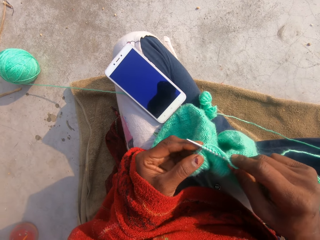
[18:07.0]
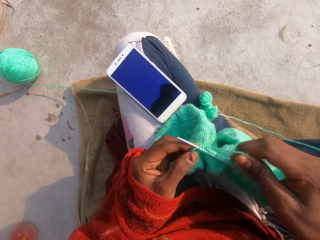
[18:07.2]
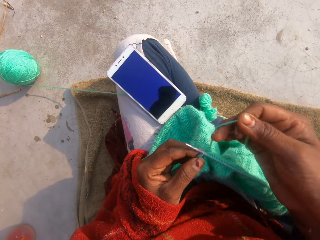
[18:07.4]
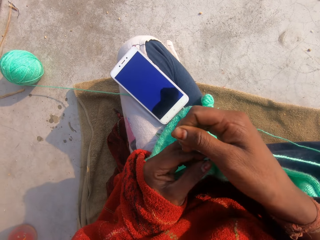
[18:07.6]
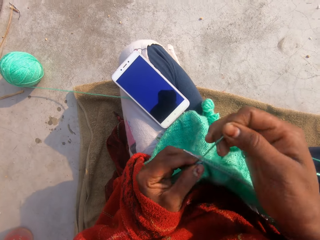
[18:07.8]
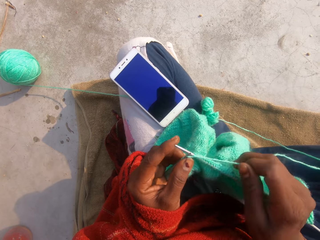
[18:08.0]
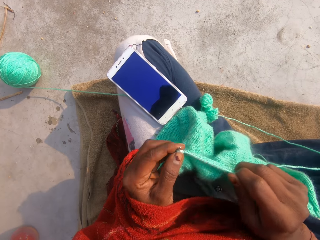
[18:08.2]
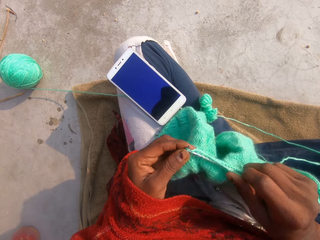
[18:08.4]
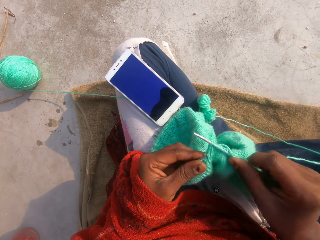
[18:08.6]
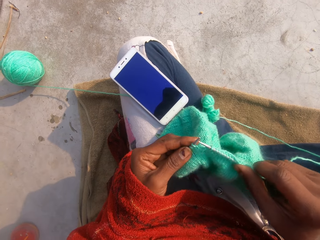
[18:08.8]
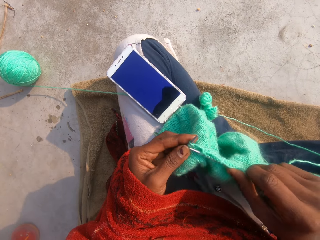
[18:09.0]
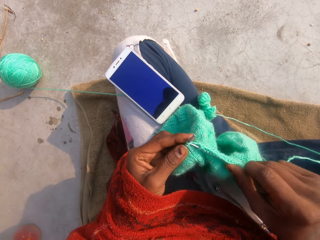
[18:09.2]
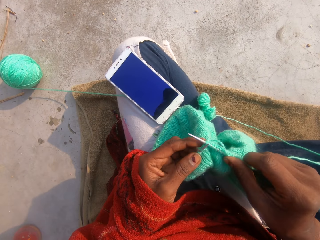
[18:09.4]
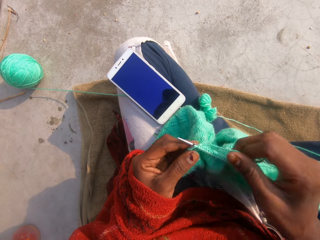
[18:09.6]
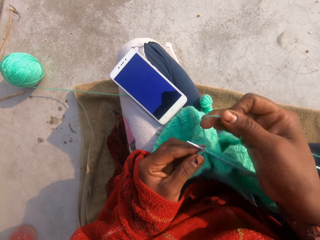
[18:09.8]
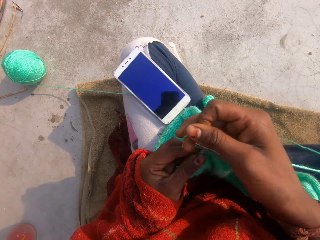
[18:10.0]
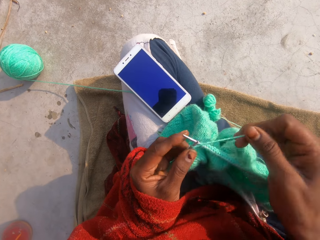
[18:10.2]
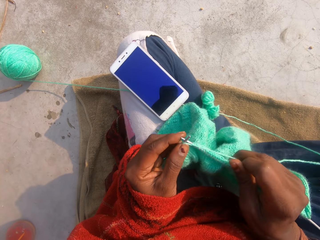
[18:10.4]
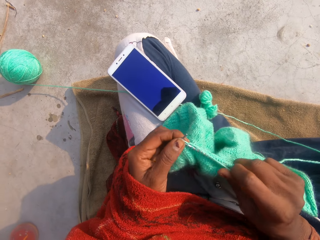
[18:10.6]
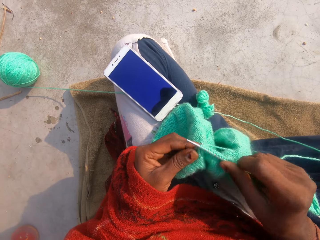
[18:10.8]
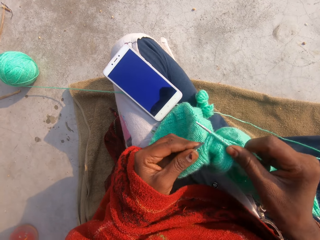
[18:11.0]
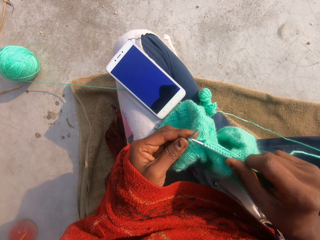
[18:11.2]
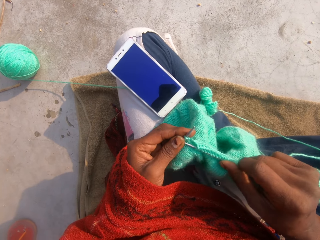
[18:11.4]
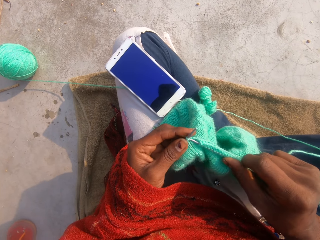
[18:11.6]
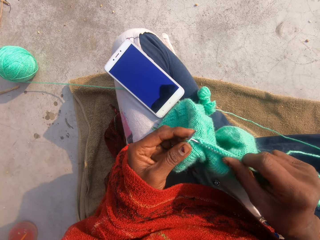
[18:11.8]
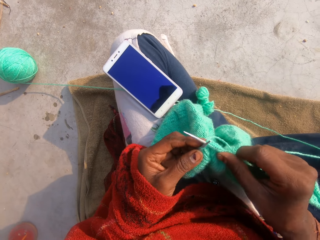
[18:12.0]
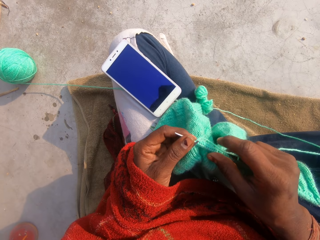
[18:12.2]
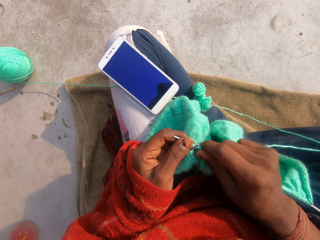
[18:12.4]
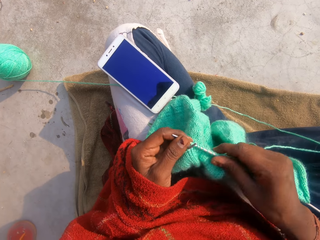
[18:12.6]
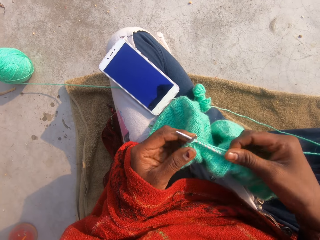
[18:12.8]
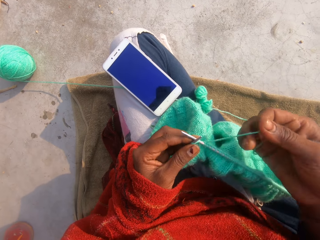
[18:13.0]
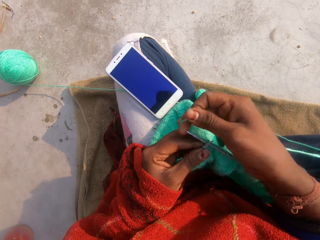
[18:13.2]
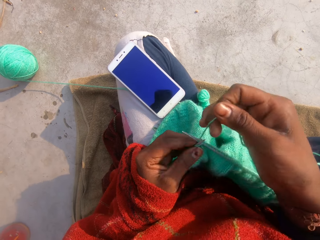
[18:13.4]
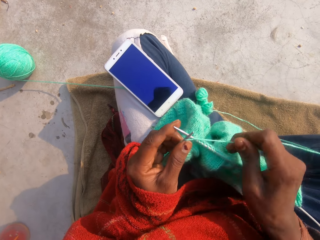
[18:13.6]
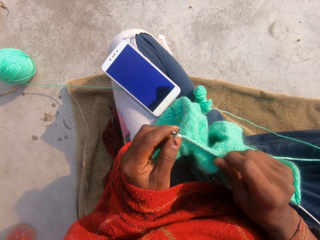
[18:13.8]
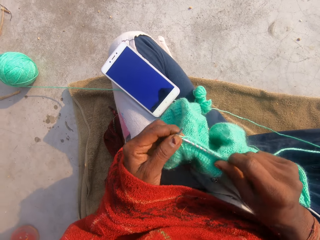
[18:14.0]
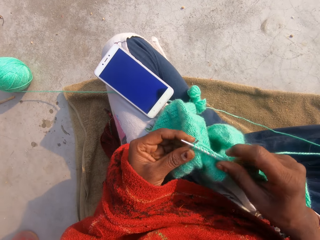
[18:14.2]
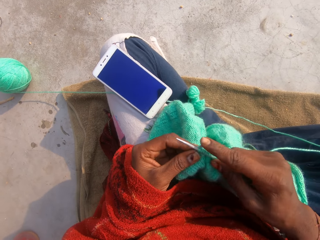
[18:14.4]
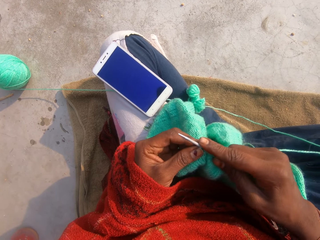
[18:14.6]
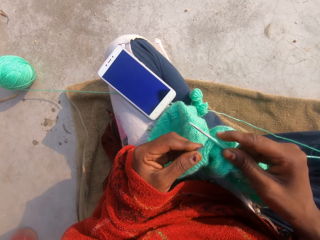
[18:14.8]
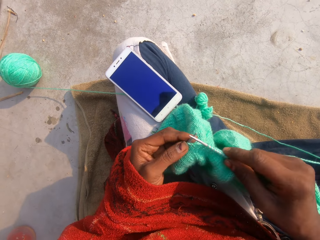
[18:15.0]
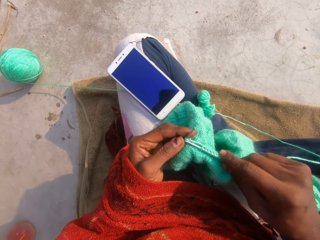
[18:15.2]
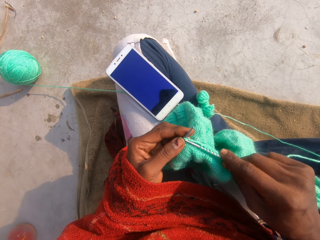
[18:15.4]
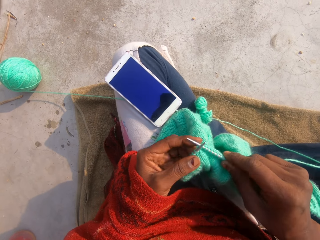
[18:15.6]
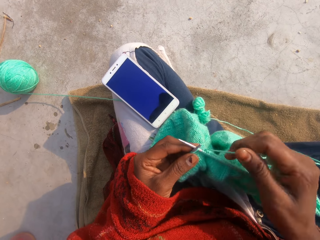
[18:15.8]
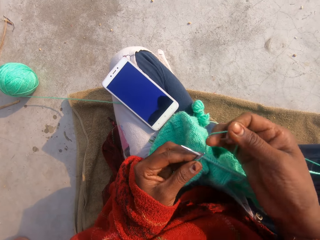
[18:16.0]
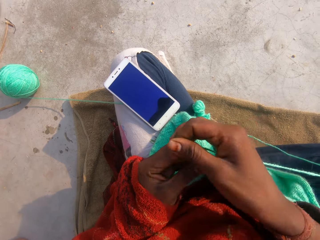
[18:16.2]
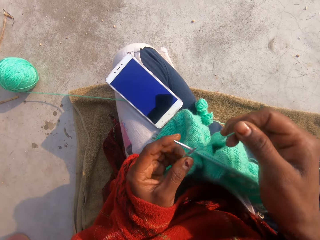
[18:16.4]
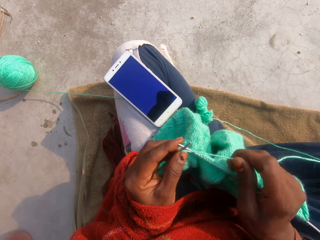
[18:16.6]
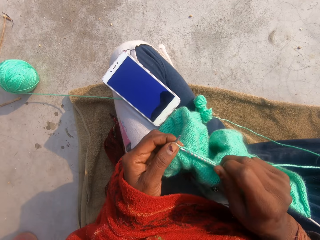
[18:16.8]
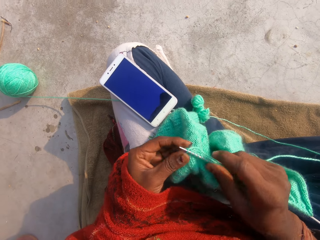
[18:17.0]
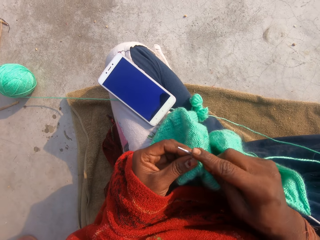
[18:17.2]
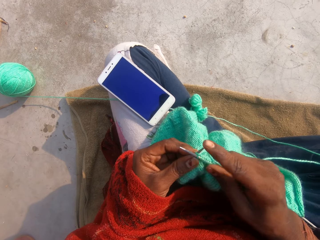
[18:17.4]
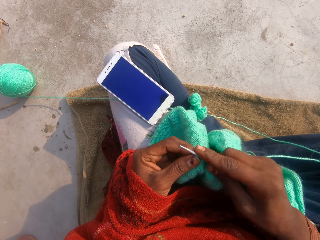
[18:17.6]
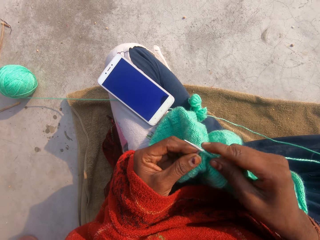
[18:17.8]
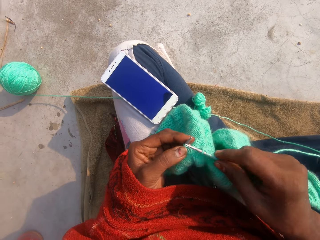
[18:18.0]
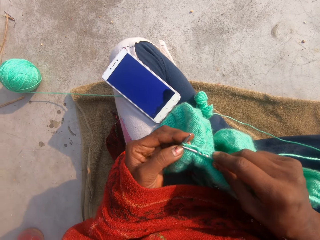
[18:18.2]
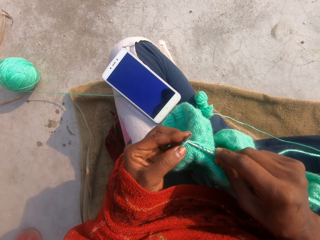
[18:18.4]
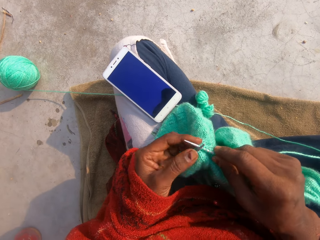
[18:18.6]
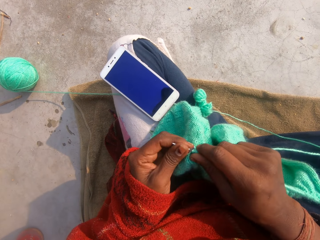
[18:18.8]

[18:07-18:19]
The camera wearer adjusts the thread. They knit the garment. They adjust the thread. They knit the garment. They adjust the thread. They knit the garment. They adjust the thread. They knit the garment.

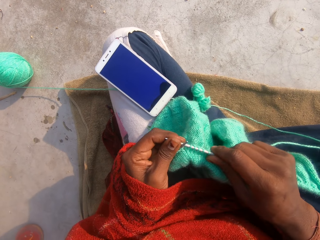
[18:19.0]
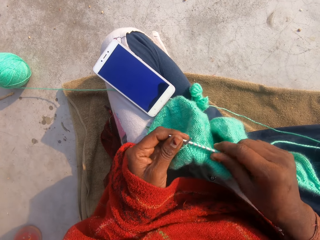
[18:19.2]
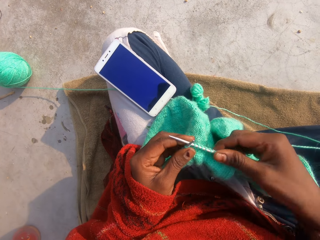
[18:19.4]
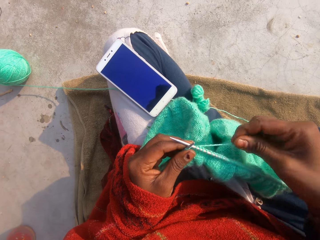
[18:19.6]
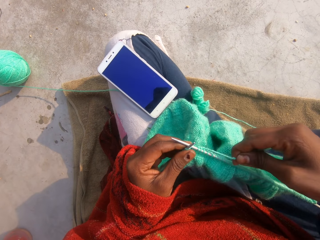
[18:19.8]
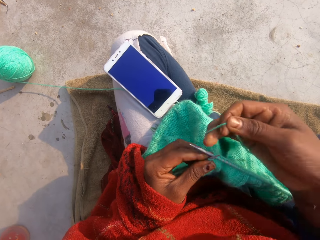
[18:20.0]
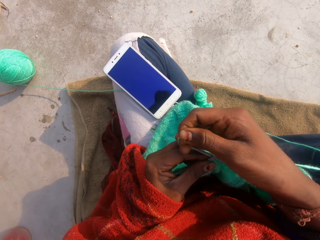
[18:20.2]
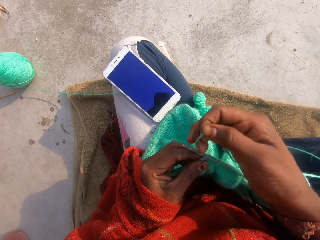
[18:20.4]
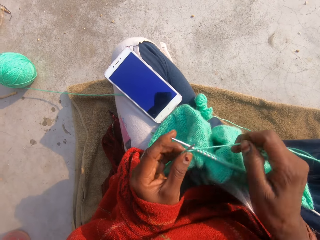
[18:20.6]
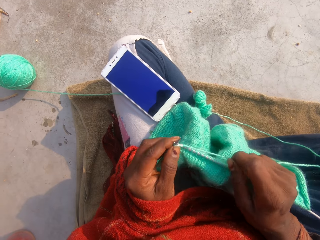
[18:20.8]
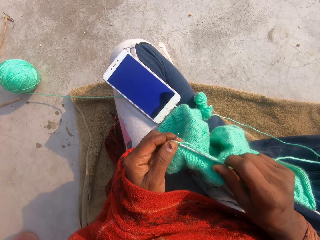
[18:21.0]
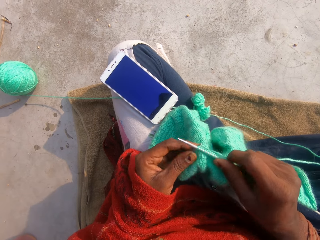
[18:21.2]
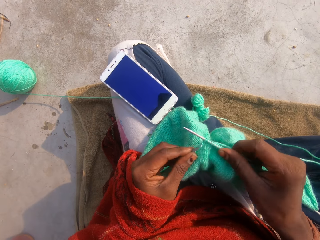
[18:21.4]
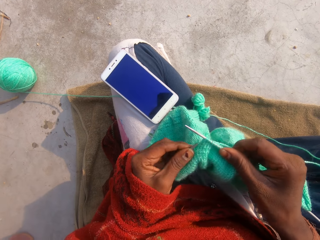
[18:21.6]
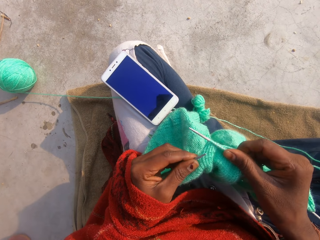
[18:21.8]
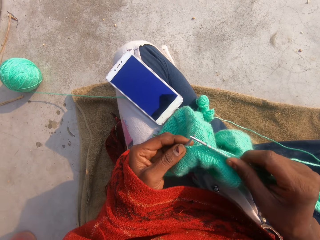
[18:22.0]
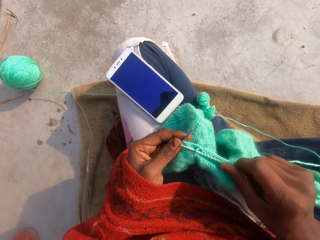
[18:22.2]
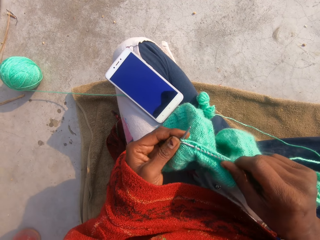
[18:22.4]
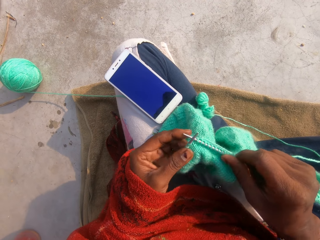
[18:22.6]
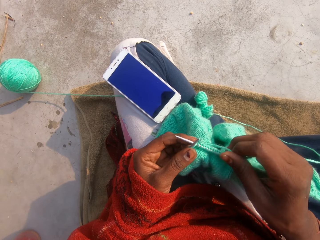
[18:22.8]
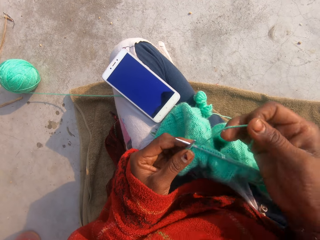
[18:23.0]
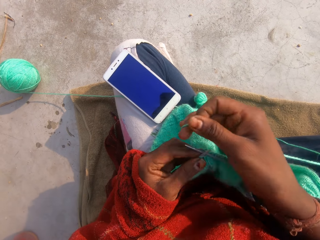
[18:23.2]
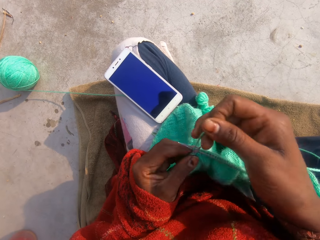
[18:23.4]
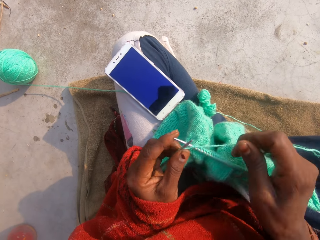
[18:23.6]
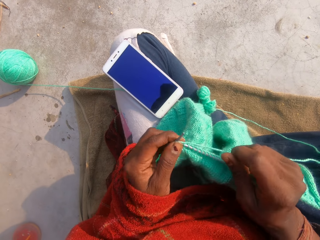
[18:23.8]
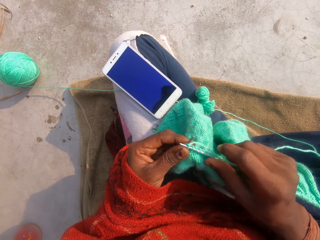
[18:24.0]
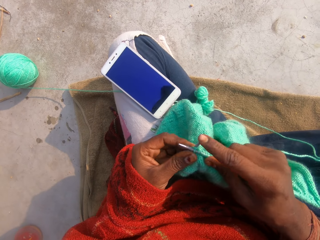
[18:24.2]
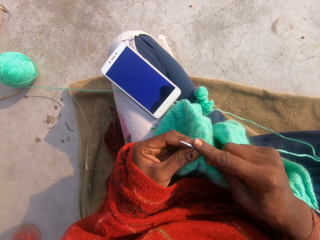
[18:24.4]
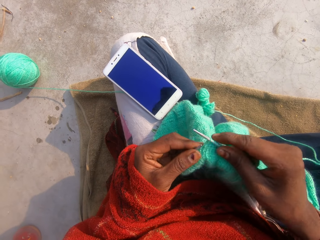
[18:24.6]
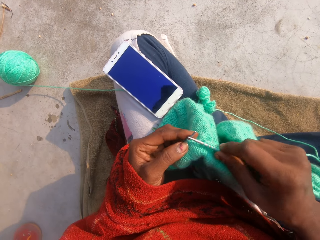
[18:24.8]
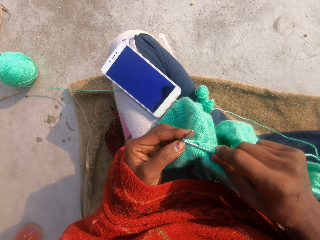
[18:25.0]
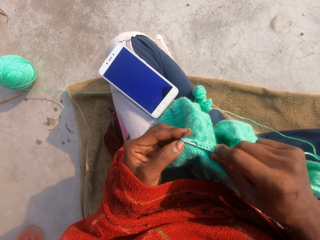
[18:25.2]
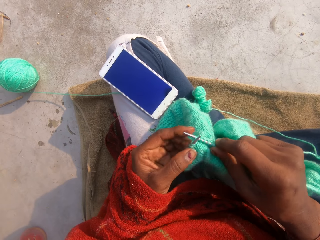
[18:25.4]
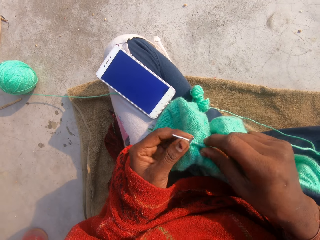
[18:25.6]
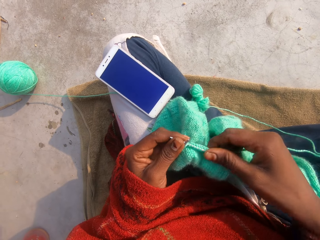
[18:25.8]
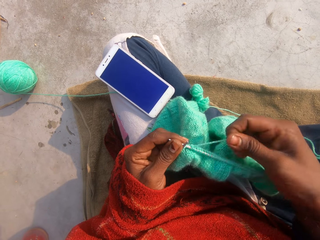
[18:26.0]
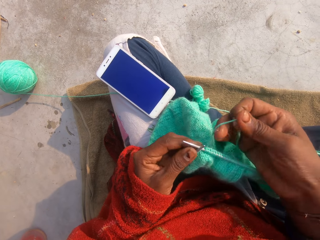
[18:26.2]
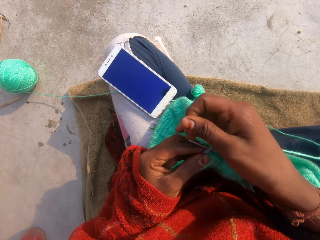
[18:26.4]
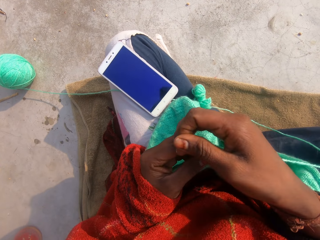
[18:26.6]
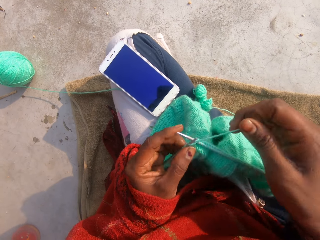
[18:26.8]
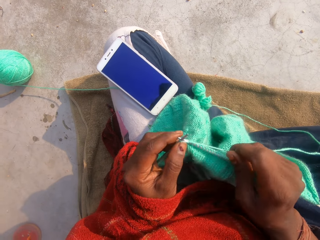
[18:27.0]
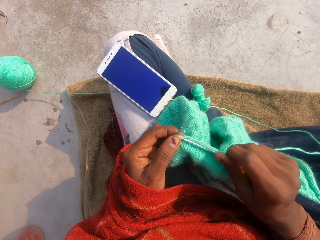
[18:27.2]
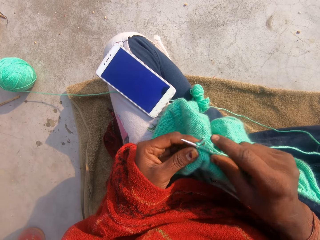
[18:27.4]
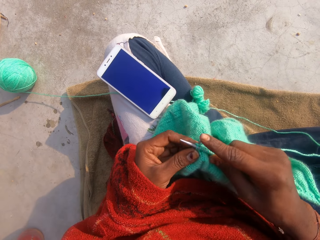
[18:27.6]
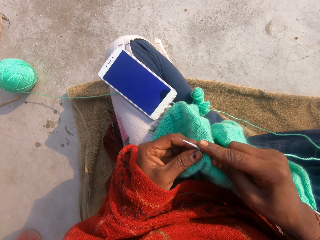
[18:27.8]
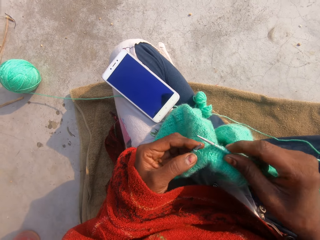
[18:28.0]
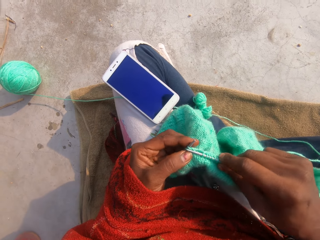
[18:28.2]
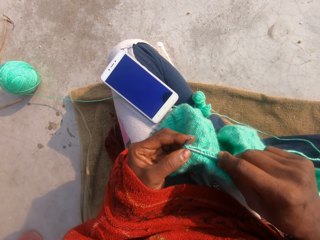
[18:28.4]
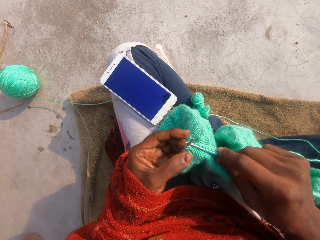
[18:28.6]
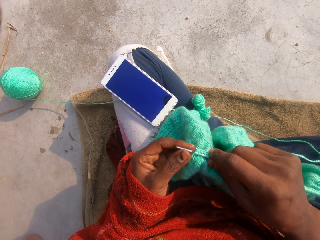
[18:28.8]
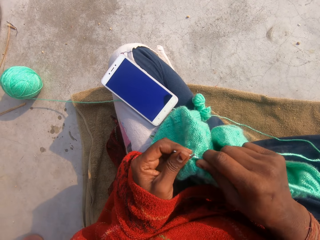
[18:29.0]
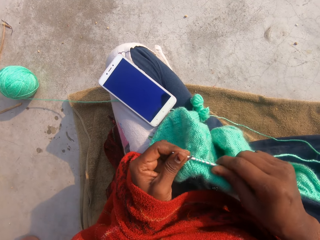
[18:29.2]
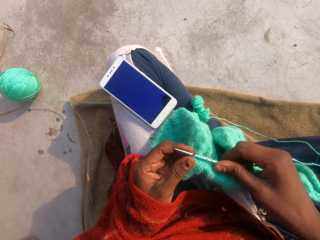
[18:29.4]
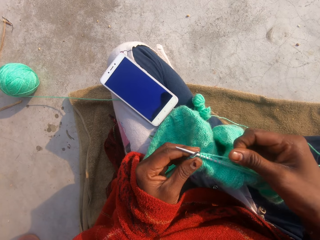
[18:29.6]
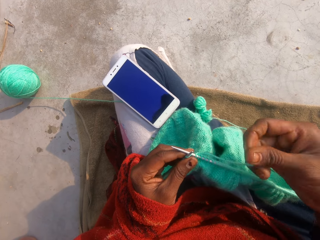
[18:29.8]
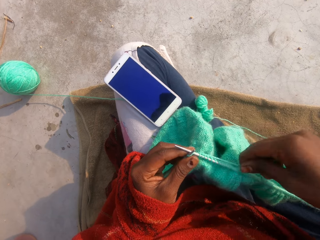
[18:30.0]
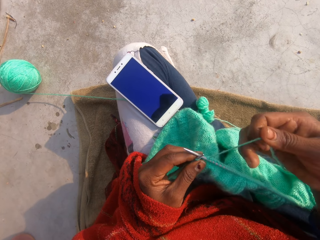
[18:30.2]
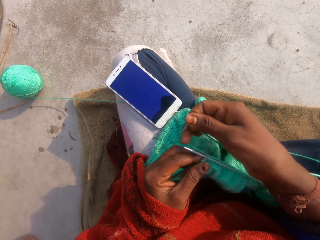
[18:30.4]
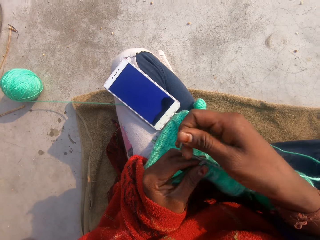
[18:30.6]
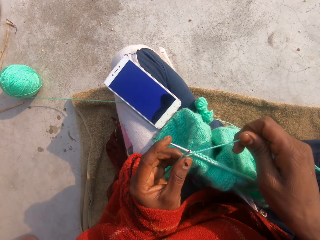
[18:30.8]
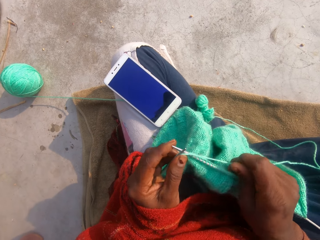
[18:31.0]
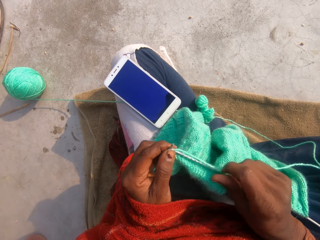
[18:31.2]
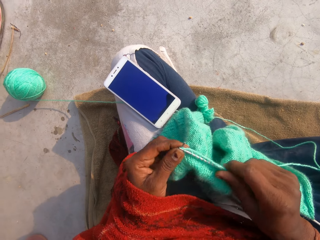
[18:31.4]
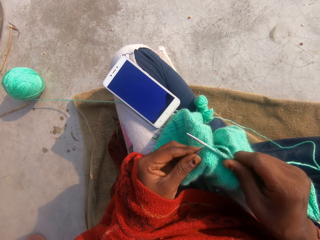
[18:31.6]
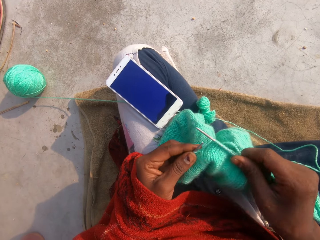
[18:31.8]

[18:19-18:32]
The camera wearer adjusts the thread. They knit the garment. They adjust the thread. They knit the garment. They adjust the thread. They knit the garment. They adjust the thread. They knit the garment.
